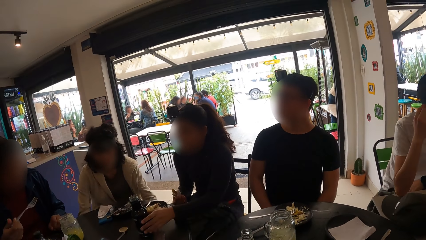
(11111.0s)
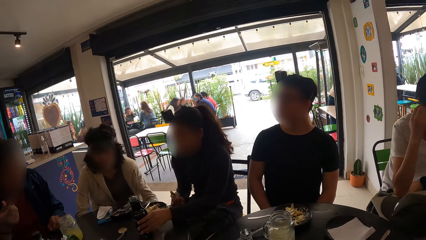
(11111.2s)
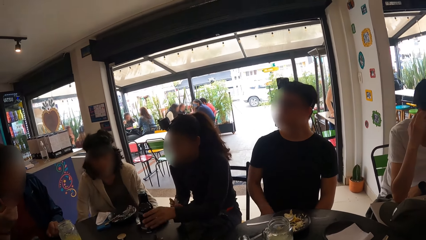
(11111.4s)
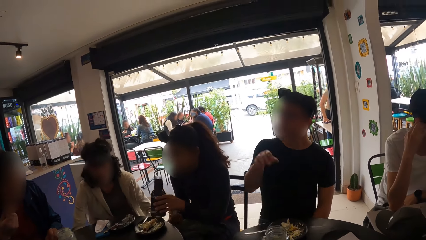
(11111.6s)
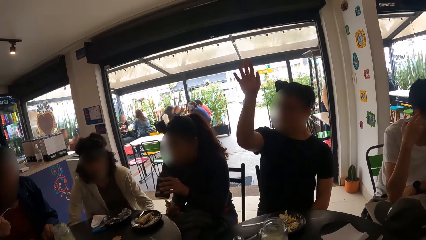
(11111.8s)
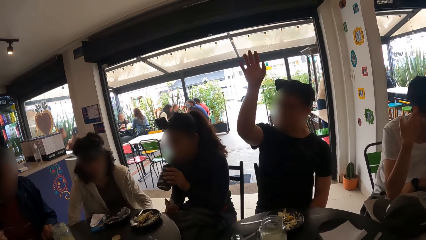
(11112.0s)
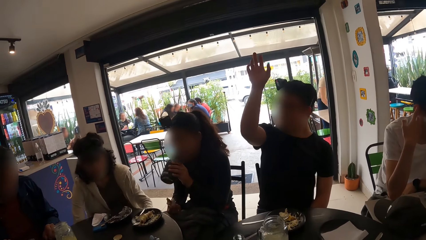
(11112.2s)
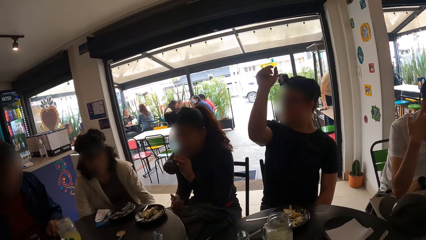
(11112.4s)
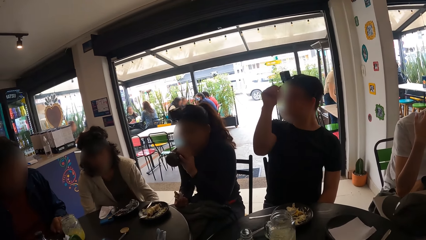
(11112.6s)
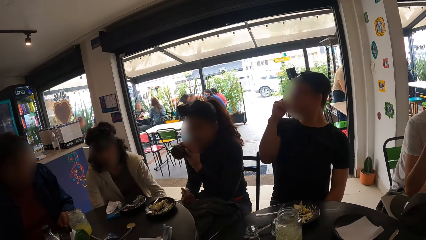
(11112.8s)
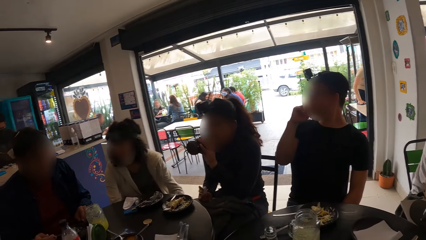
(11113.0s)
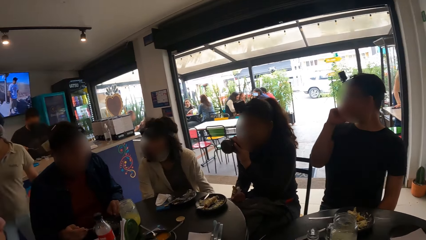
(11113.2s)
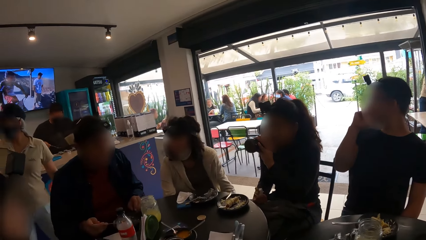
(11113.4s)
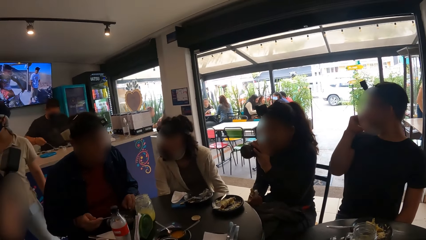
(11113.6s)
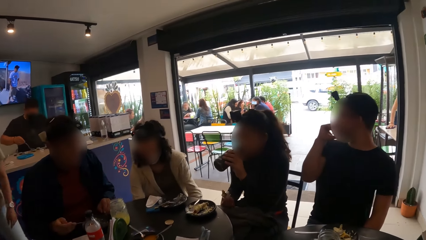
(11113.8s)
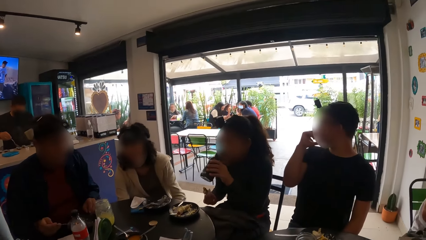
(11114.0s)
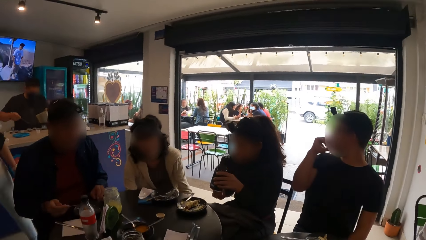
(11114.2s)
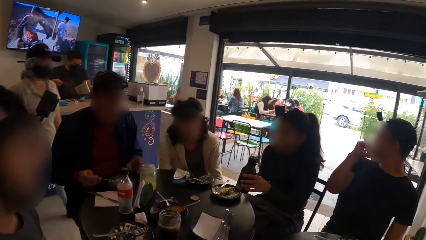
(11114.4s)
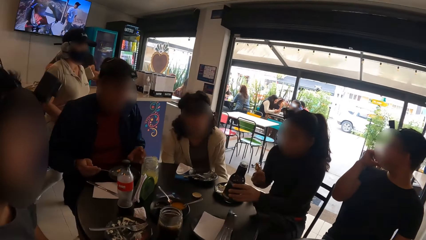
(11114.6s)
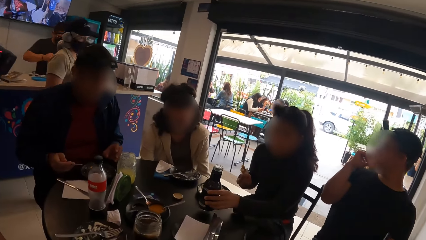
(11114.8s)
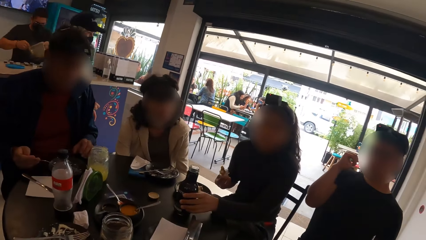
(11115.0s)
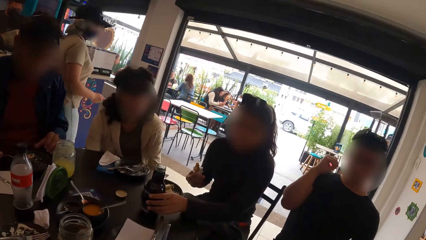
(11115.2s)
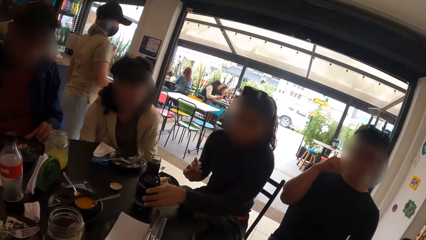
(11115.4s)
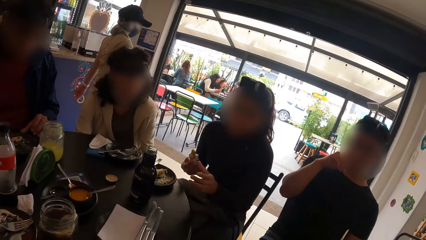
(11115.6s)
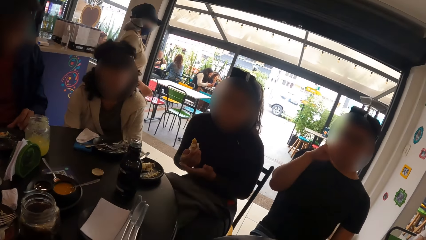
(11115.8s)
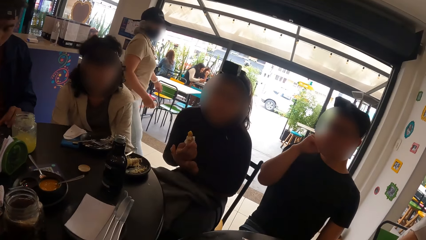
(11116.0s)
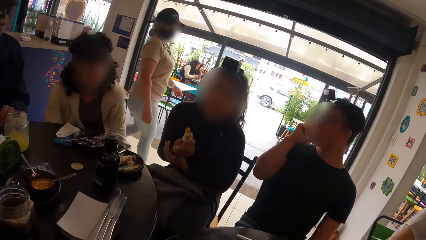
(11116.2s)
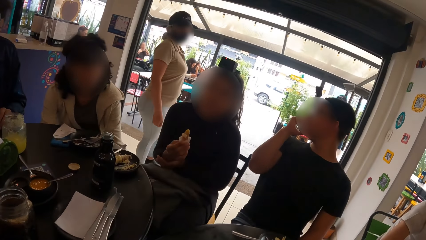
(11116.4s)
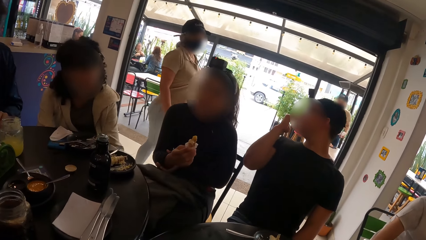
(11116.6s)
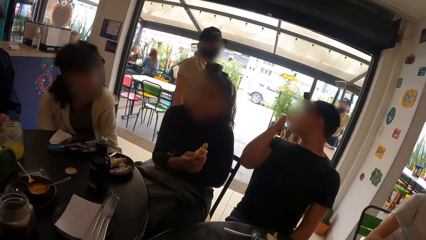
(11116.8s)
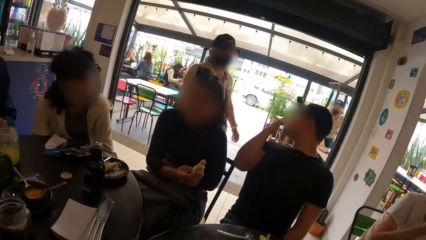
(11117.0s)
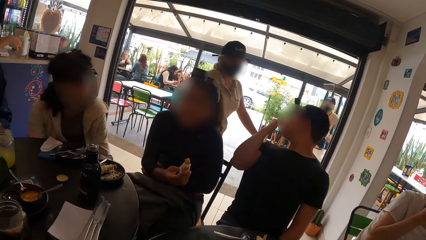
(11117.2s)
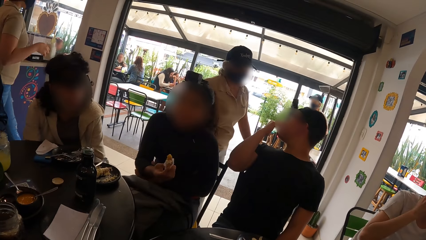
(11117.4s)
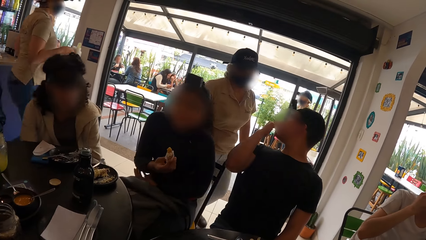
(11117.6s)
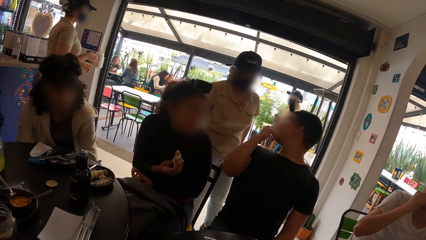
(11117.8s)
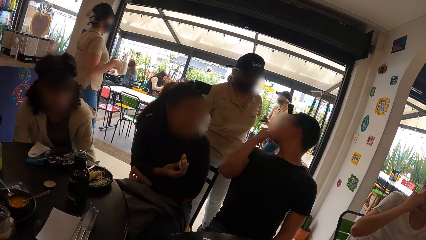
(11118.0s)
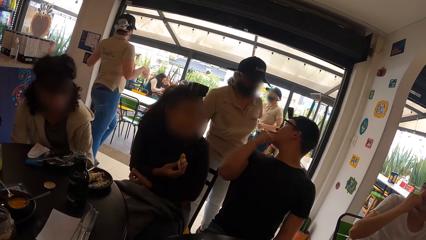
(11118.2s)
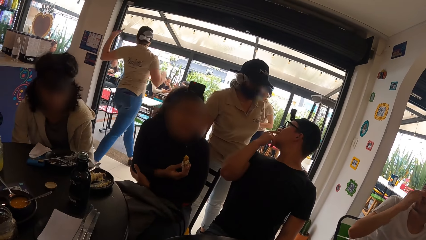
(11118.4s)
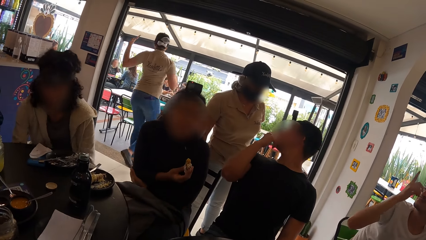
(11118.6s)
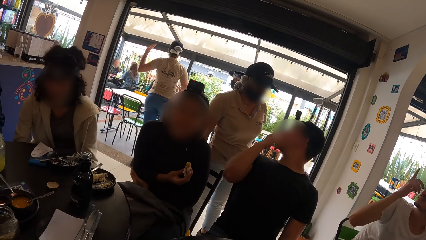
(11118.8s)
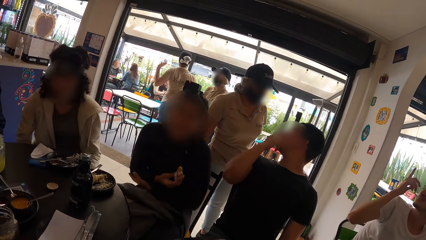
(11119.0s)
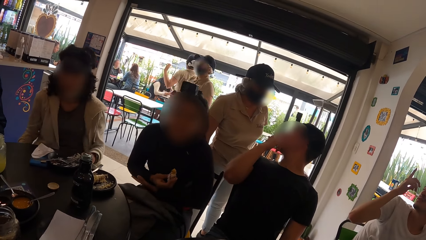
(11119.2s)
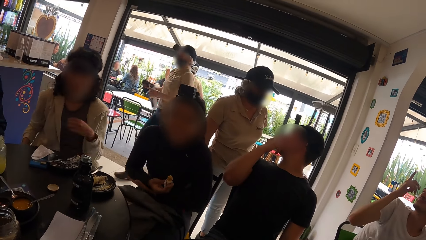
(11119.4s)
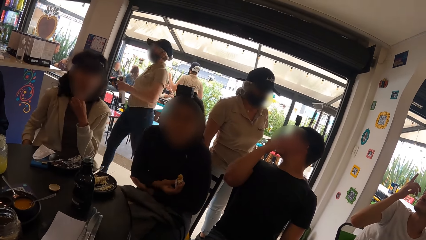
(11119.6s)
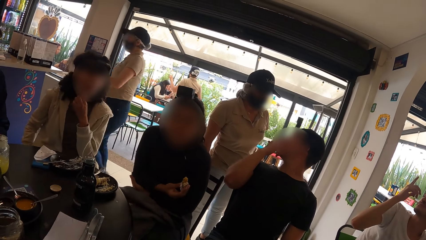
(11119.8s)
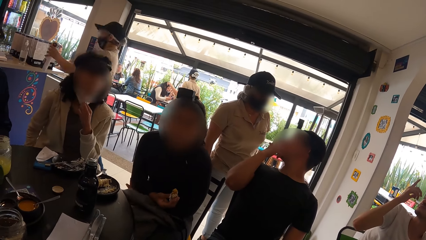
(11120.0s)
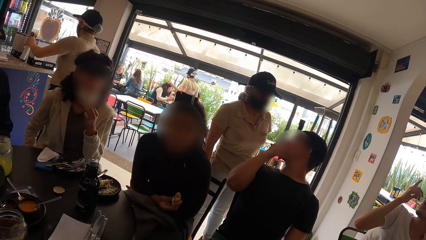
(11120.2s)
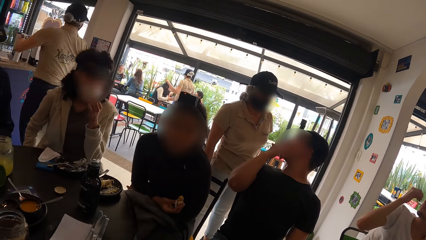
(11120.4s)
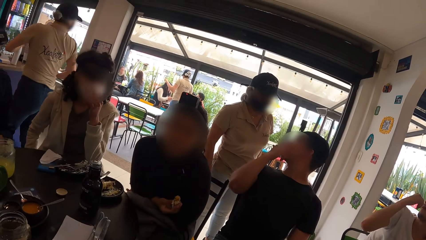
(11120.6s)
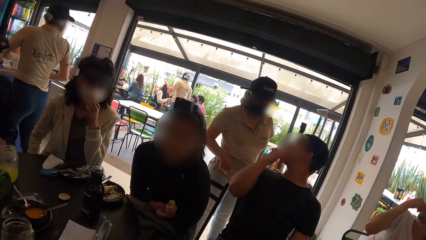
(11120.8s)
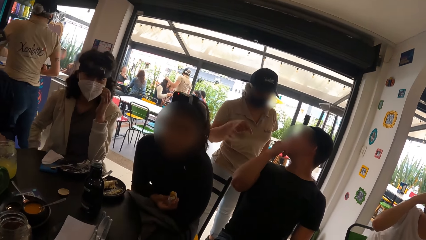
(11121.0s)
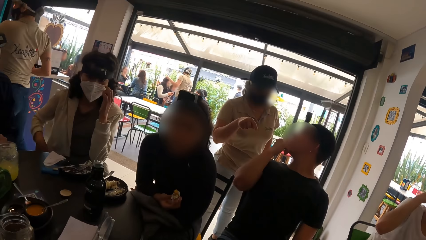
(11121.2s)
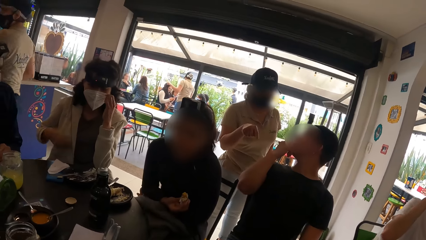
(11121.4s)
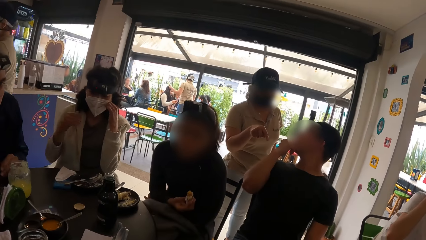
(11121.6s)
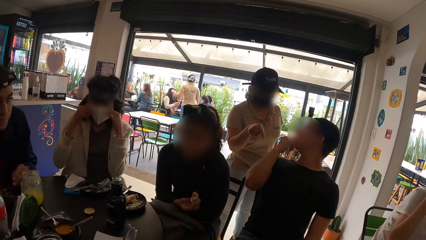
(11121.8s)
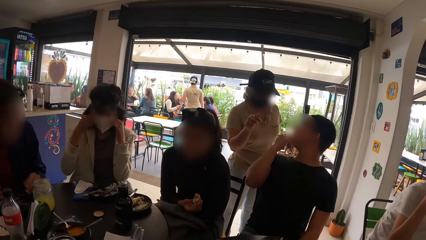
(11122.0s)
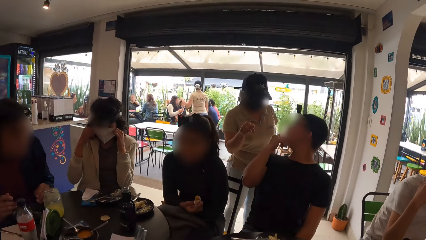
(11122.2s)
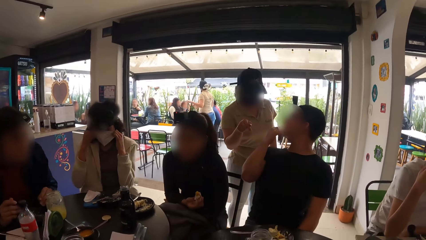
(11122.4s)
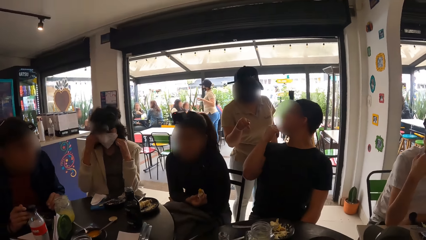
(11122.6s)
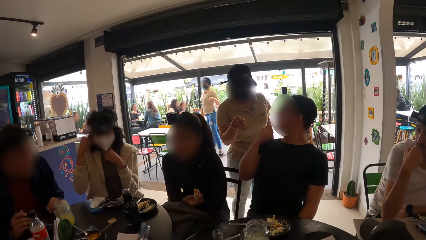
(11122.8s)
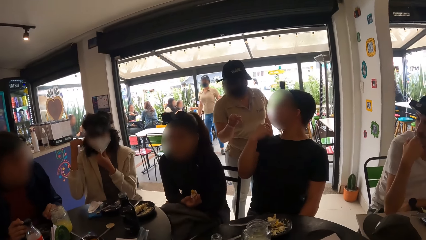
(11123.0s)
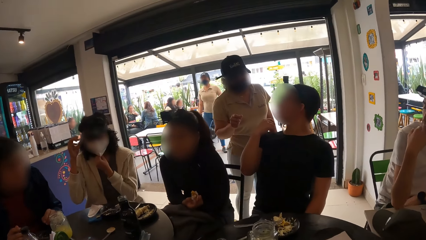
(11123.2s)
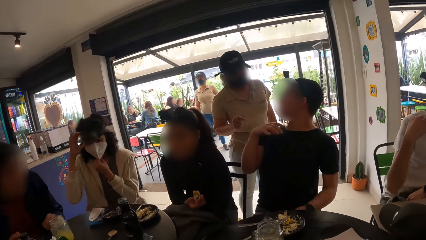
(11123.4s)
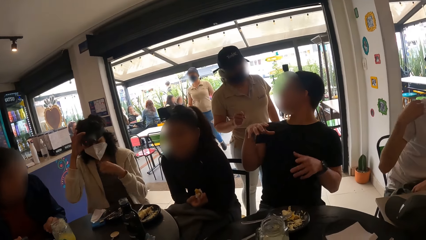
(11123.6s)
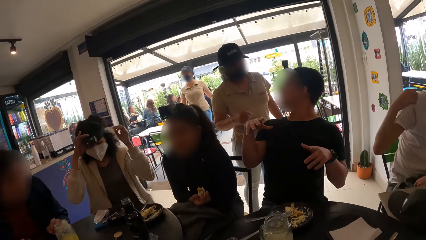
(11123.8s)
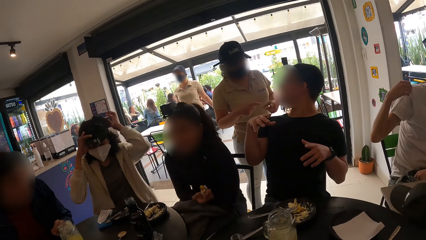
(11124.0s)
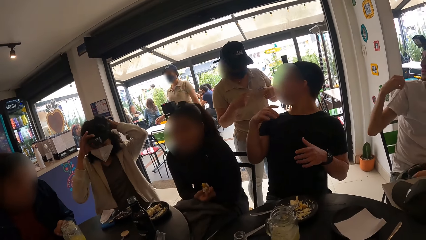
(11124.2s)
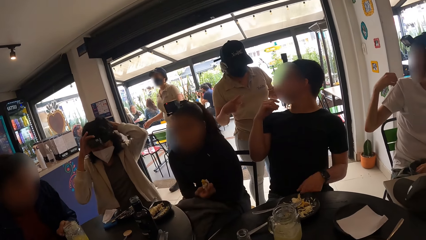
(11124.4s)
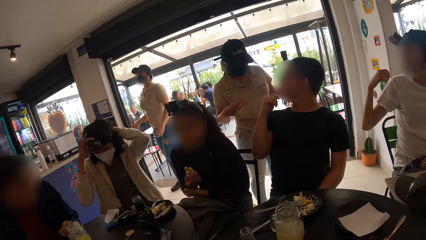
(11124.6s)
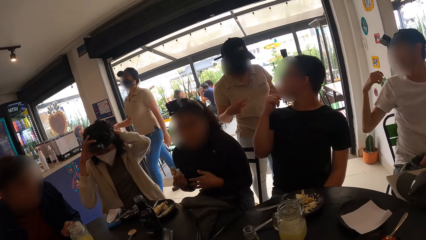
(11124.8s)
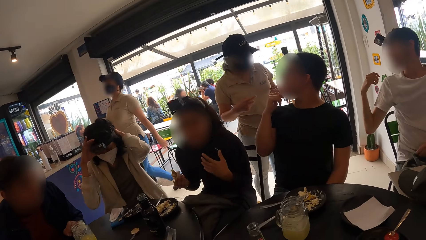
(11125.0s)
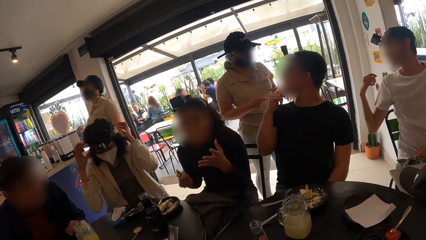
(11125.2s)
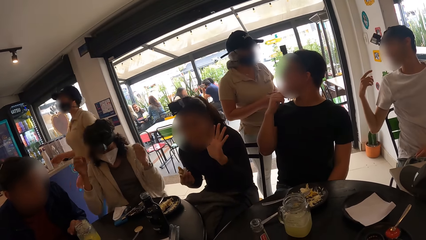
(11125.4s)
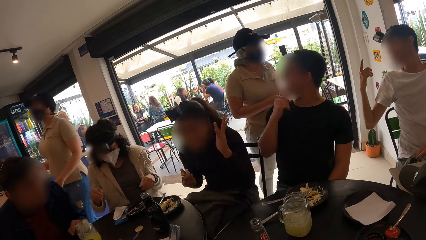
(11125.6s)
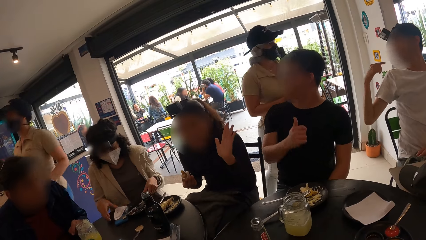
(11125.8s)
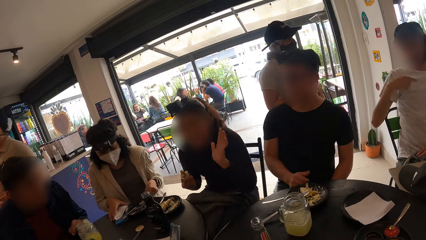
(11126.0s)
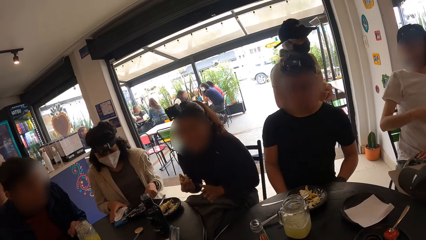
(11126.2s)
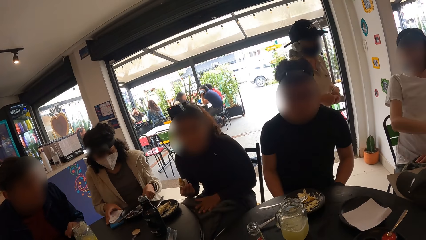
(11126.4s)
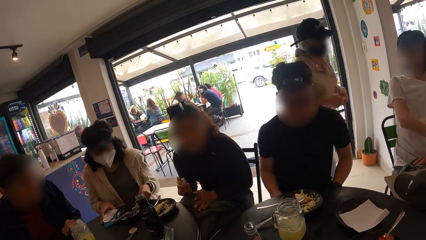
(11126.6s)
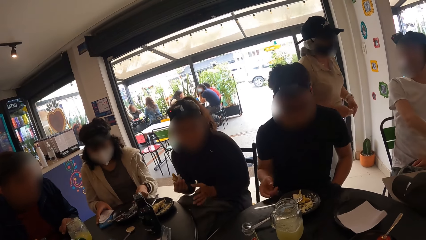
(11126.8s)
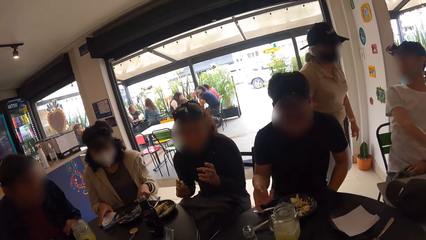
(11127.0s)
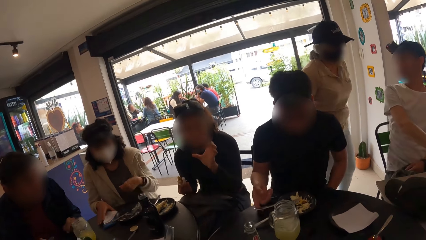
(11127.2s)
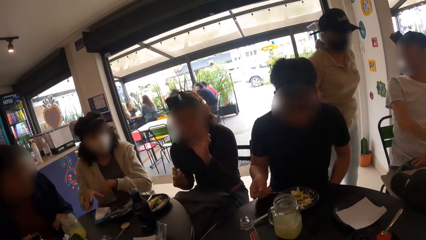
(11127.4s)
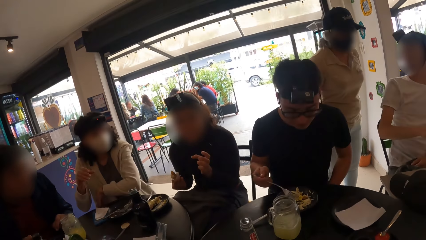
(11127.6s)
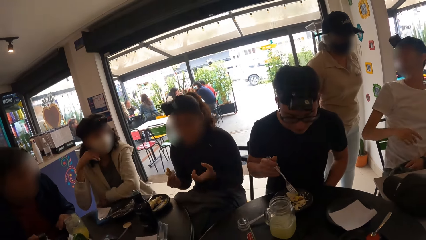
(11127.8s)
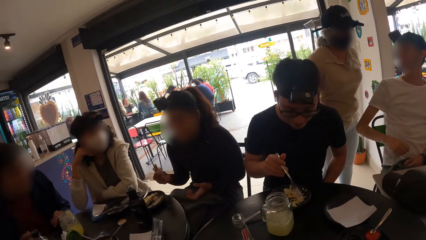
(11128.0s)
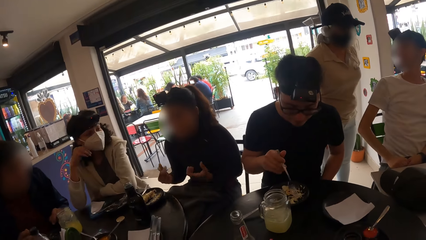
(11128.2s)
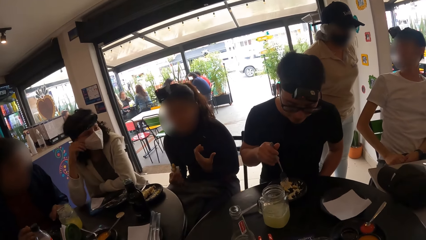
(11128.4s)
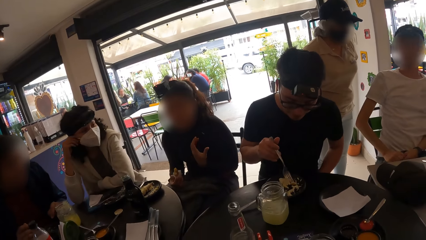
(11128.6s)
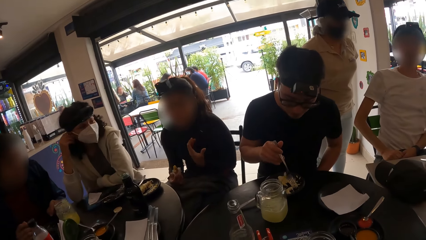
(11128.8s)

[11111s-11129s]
A man puts the fork in his right hand into his mouth. A woman picks up the bottle of water from the table with her left hand, drinks from the bottle of water in her left hand, and places the bottle of water in her left hand on the table. Another man interacts with another woman. A third woman adjusts her nose mask with her hands. She adjusts a camera on her head with her hands. She adjusts the serviette on the table with her right hand and adjusts the plate on the table with her left hand. The second man picks up the fork in the plate with his right hand.
